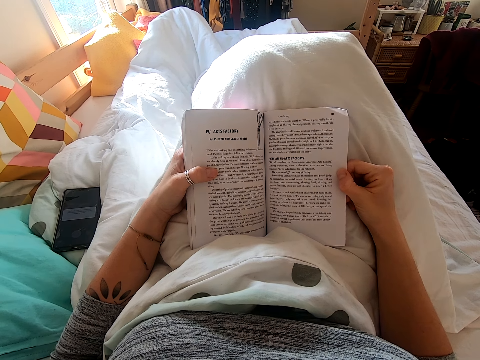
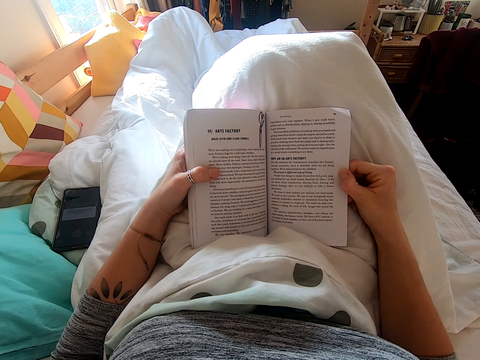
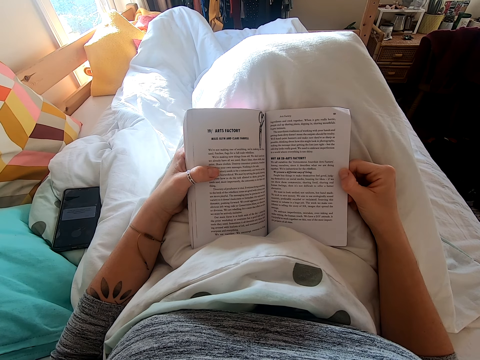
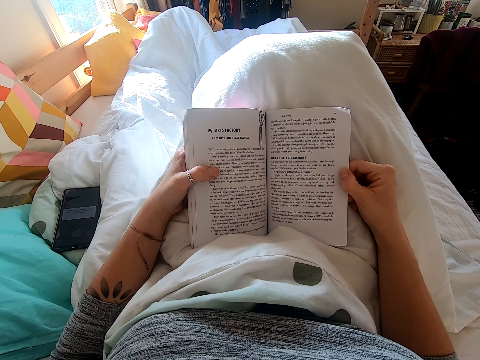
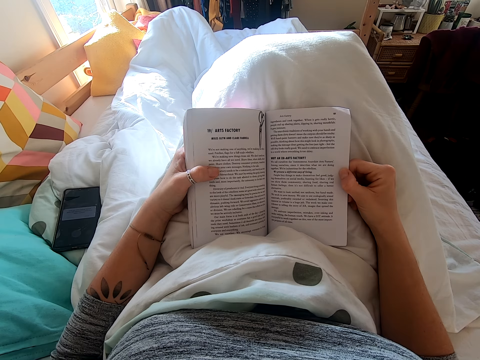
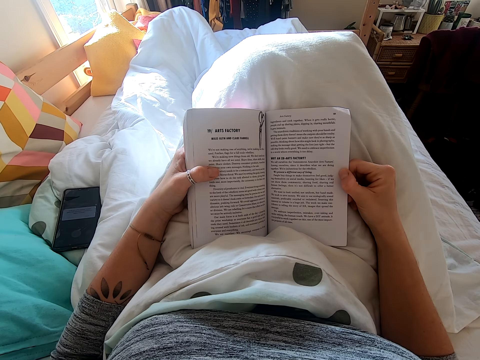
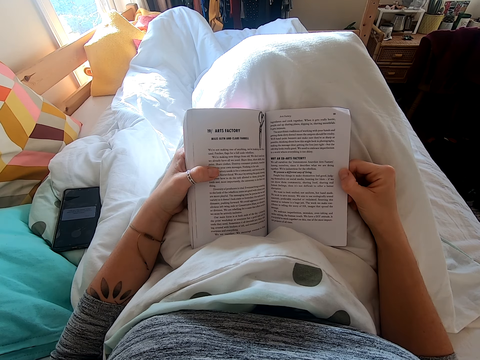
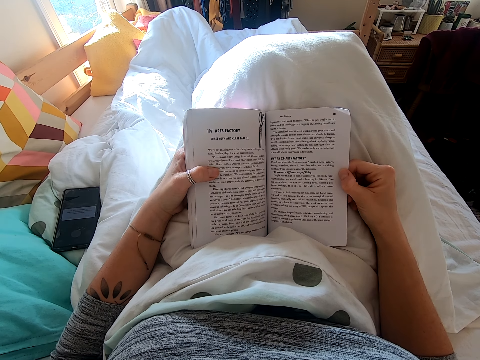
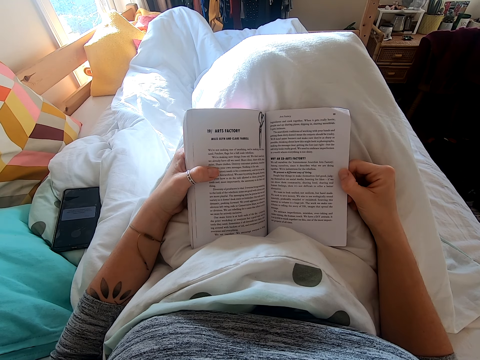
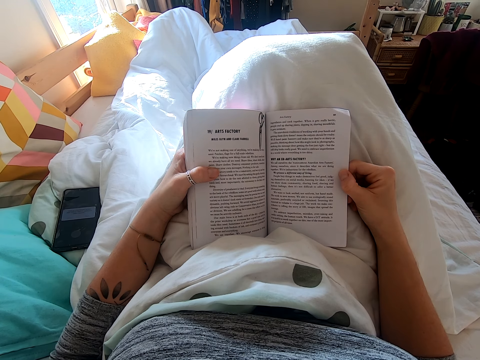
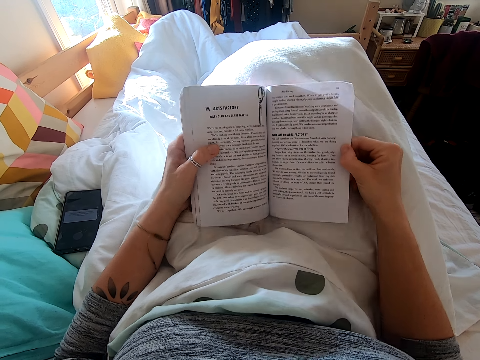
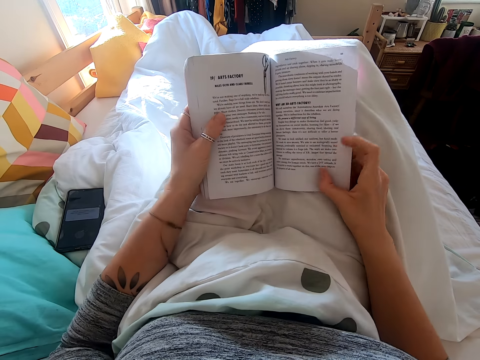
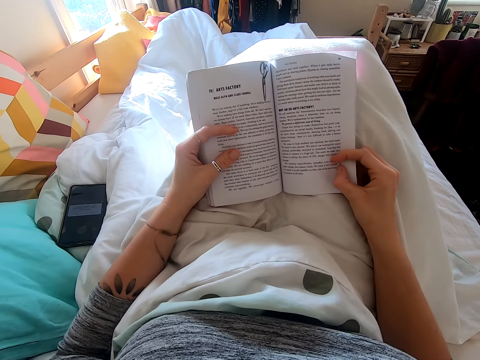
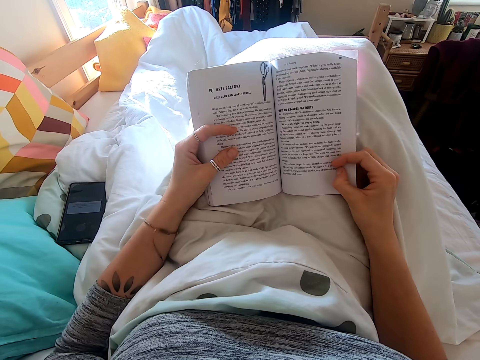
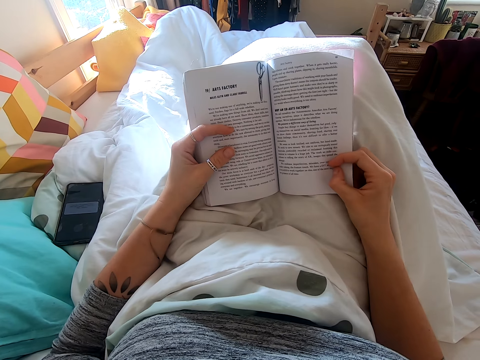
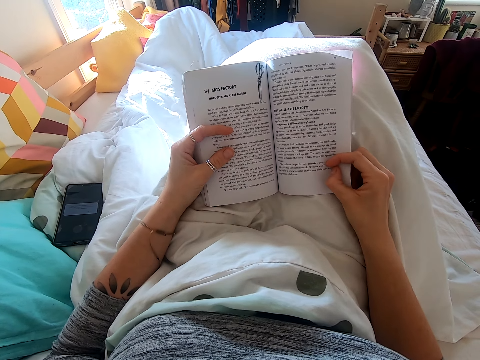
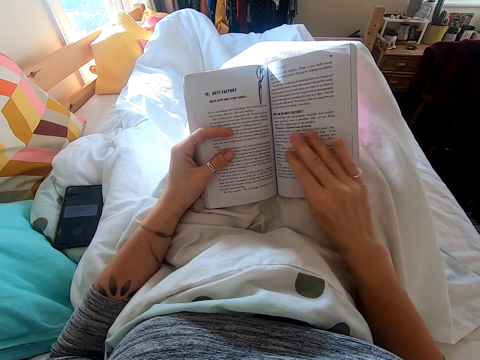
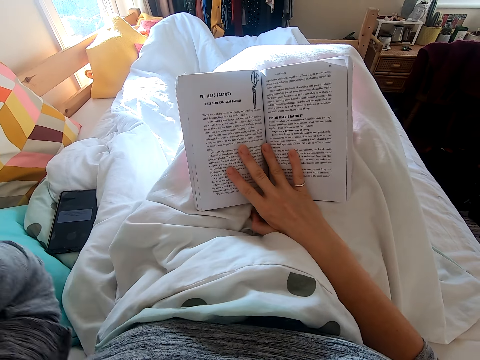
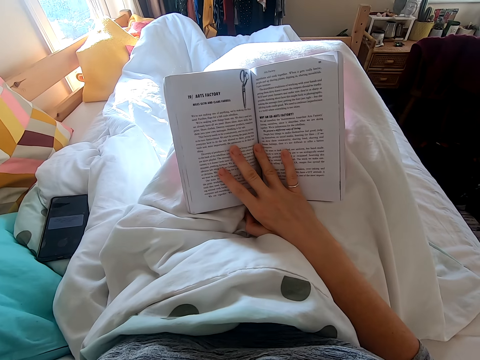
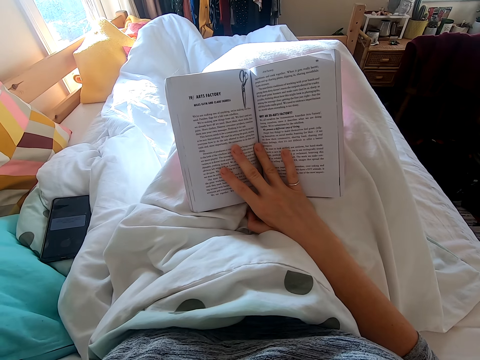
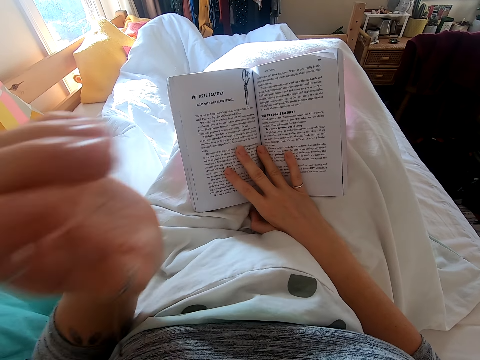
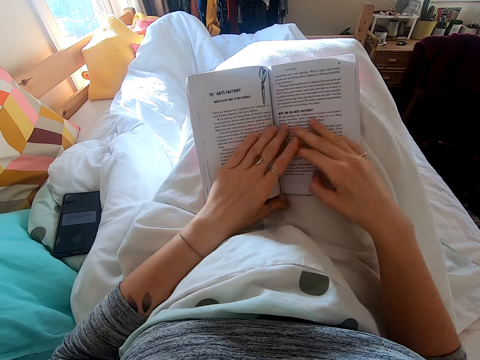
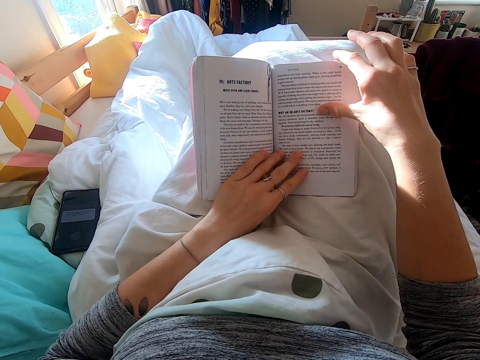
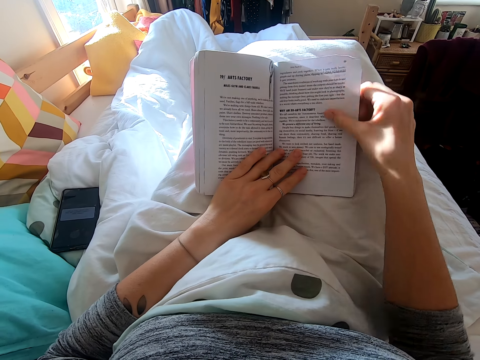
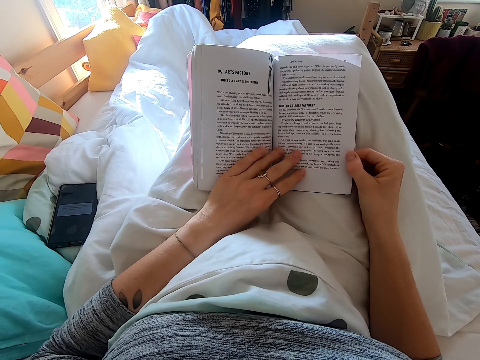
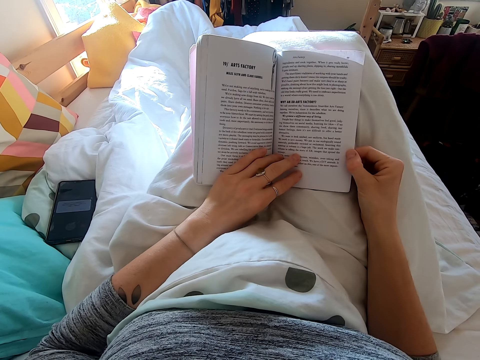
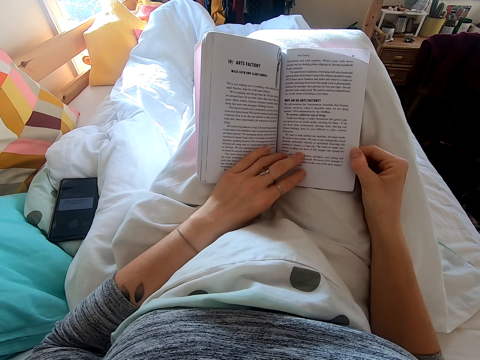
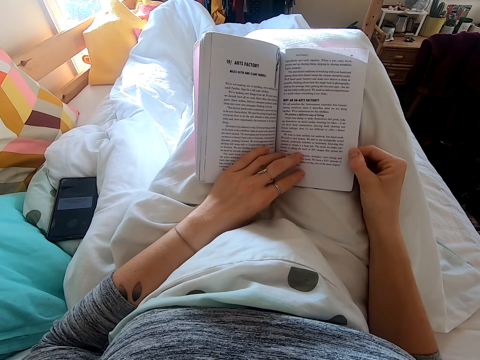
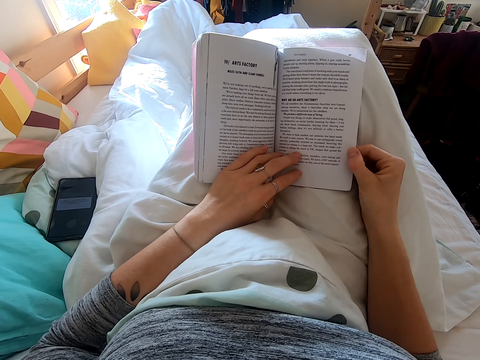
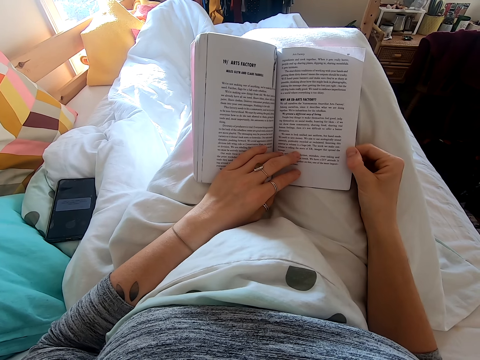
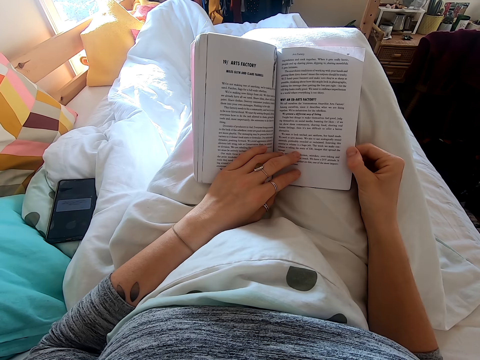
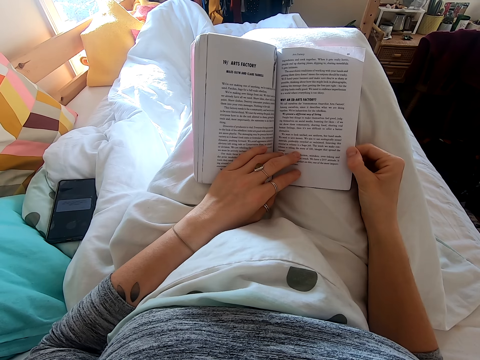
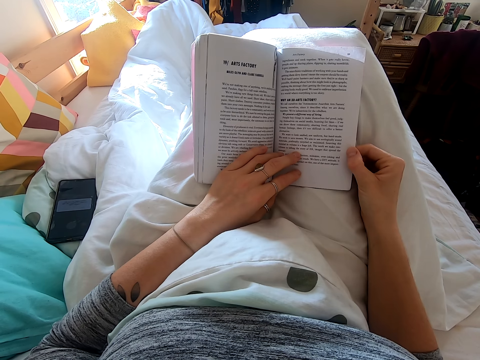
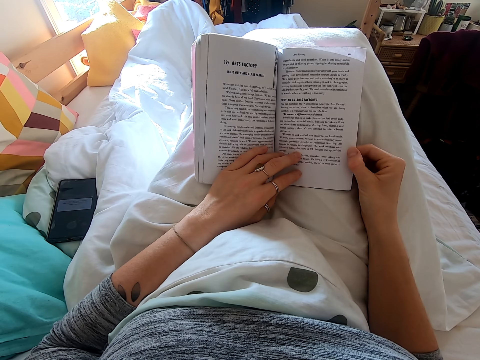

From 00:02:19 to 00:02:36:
The camera wearer raises a hand. They fix the camera. They read the book. They select a page.

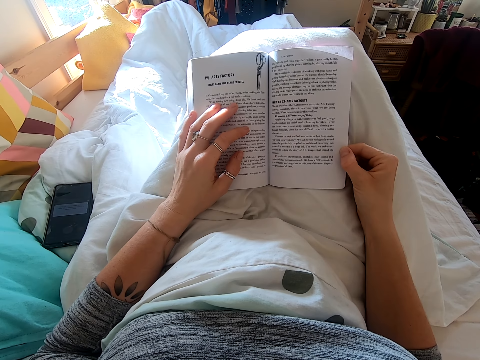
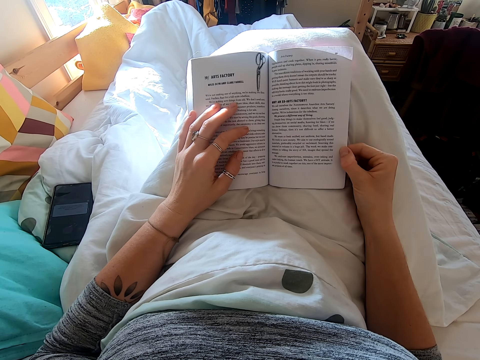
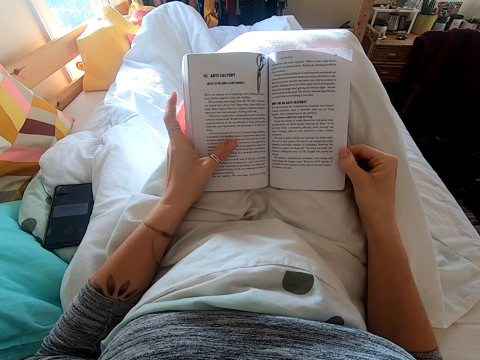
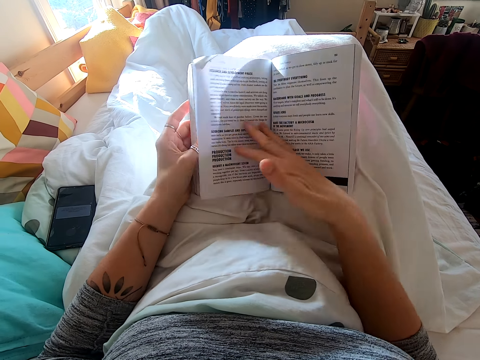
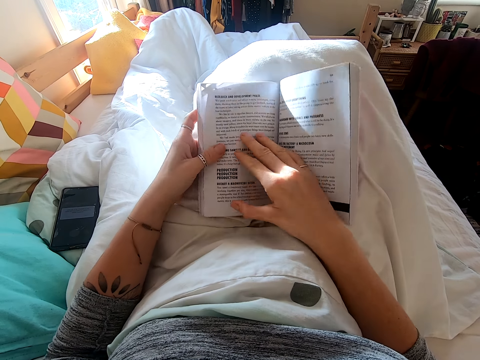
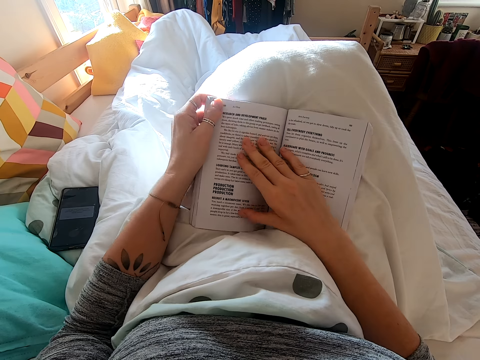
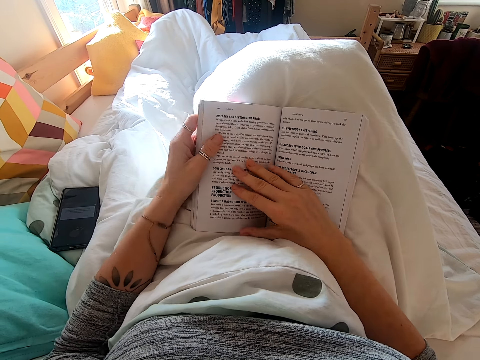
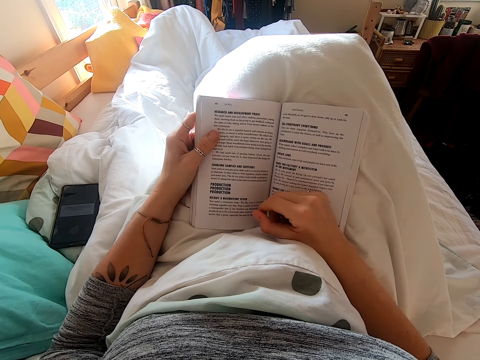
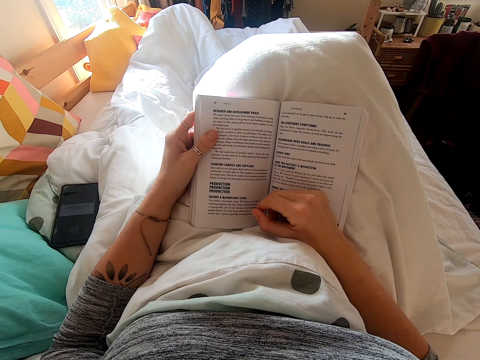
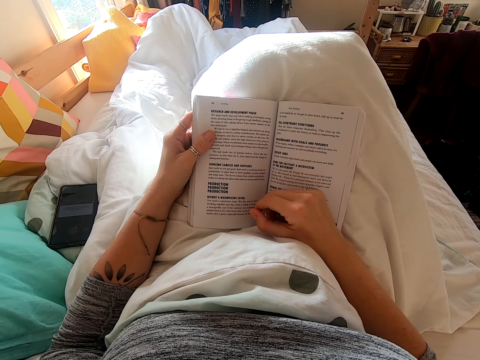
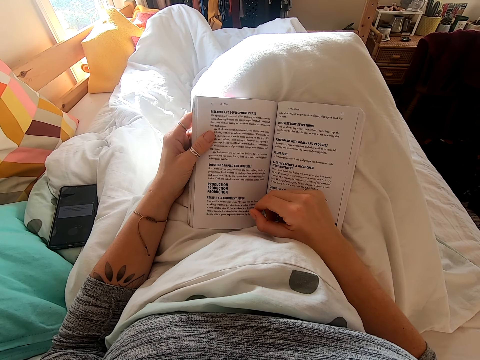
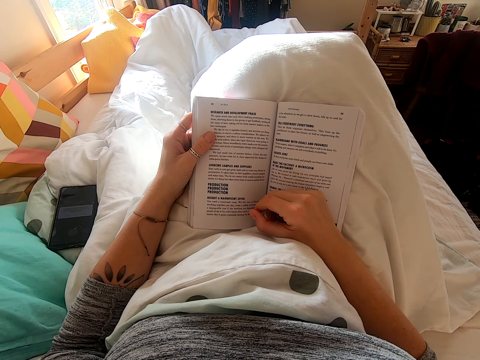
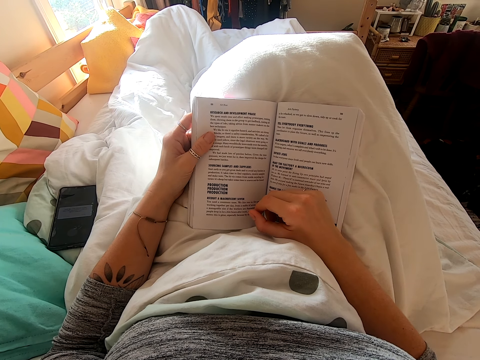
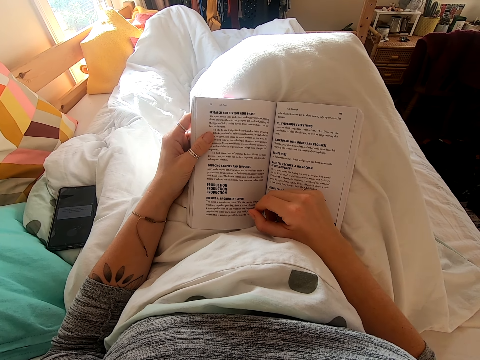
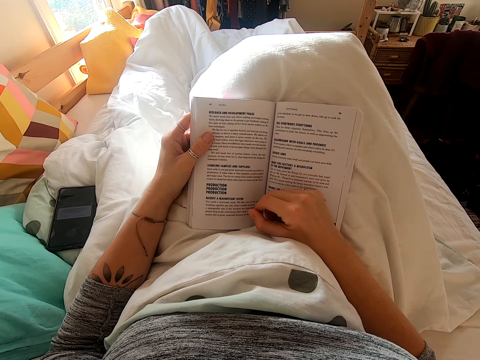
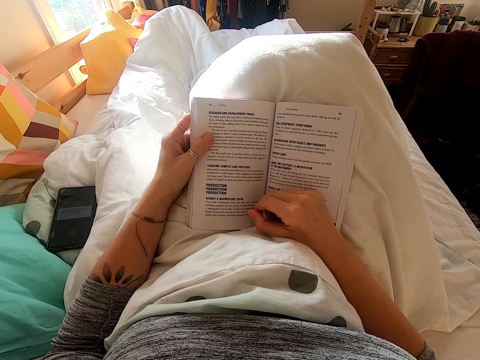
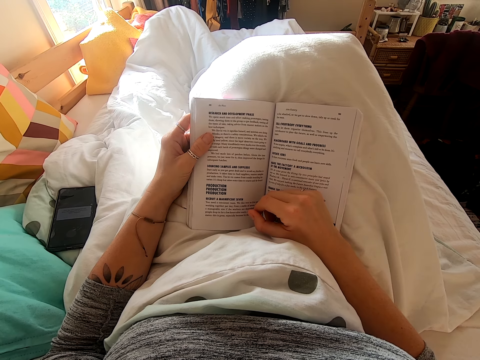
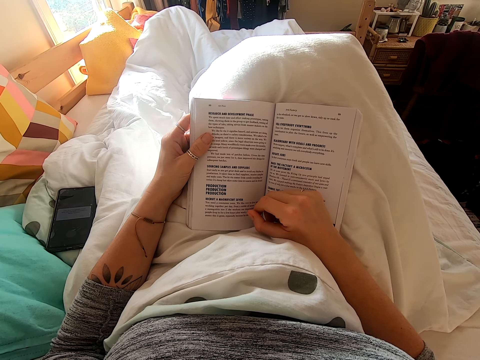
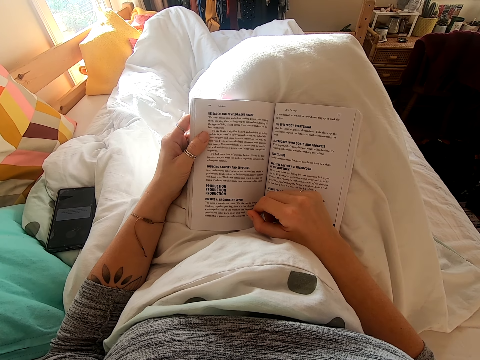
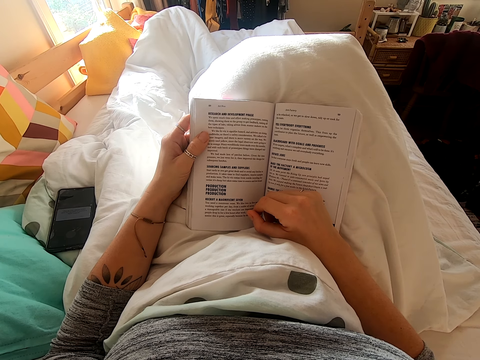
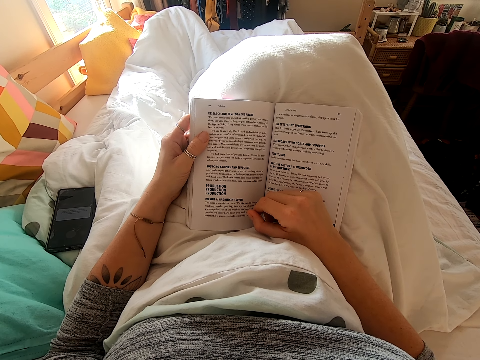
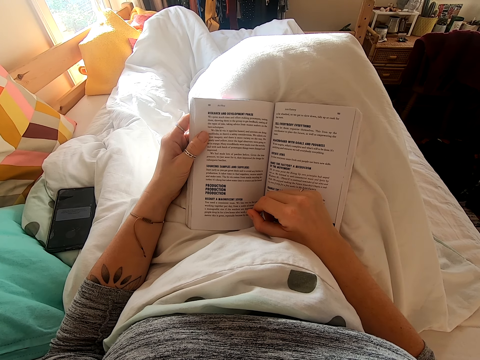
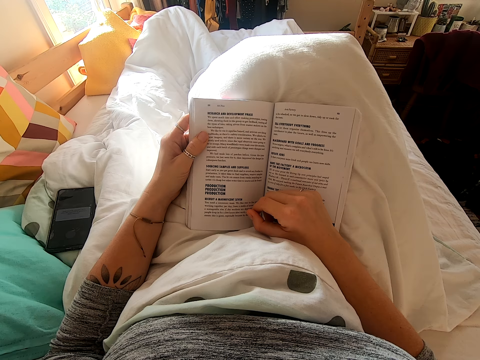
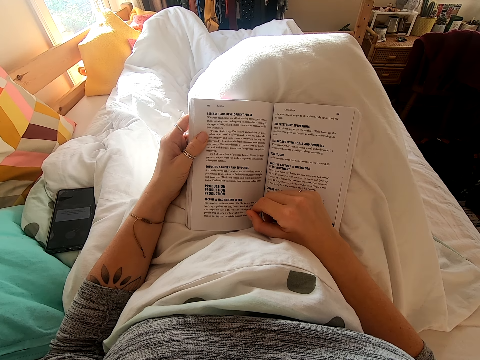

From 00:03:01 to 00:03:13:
The camera wearer flips the pages of the book. They read the book.
